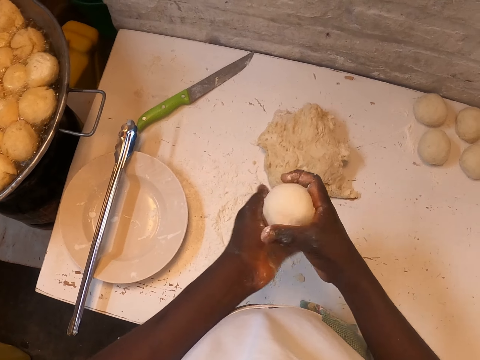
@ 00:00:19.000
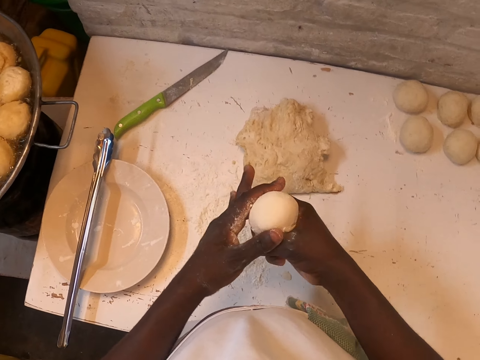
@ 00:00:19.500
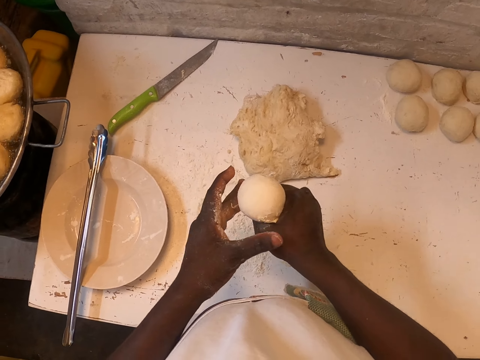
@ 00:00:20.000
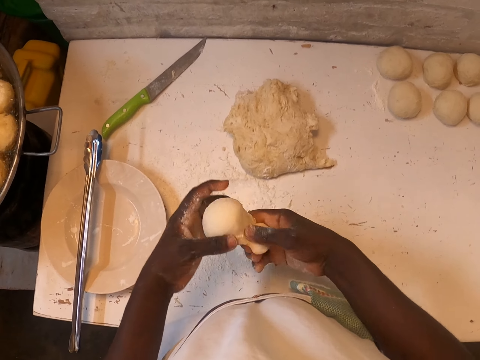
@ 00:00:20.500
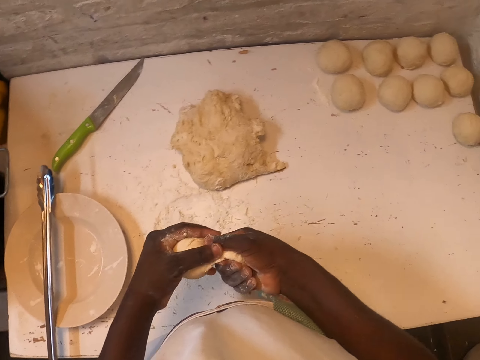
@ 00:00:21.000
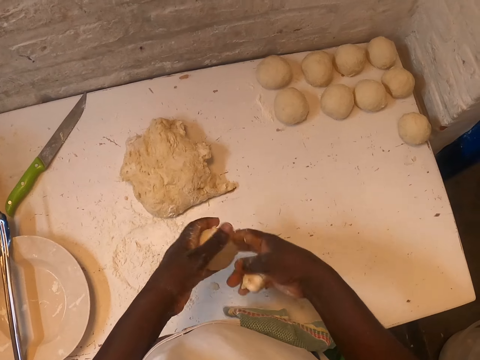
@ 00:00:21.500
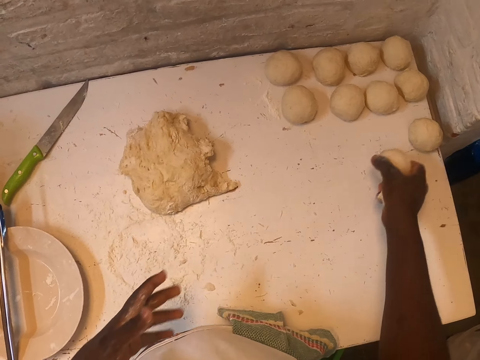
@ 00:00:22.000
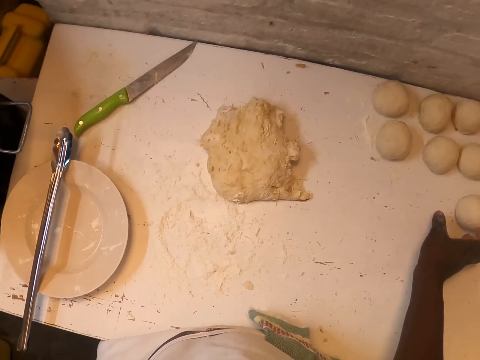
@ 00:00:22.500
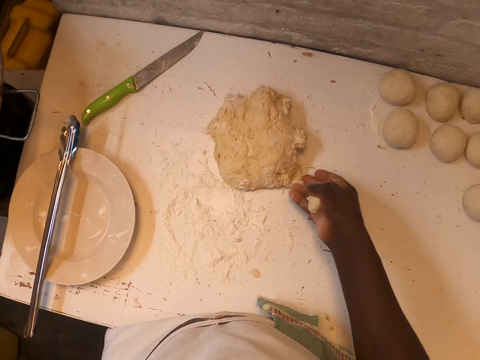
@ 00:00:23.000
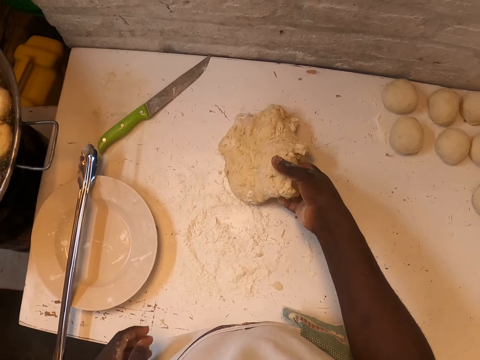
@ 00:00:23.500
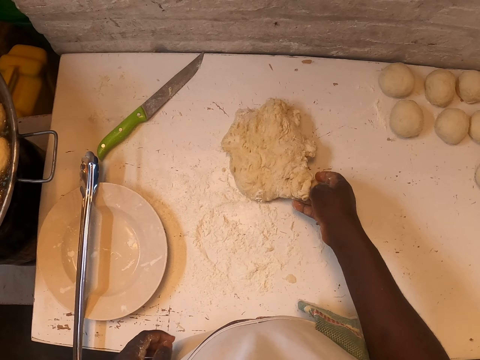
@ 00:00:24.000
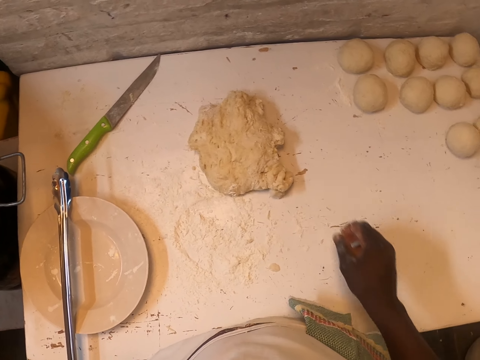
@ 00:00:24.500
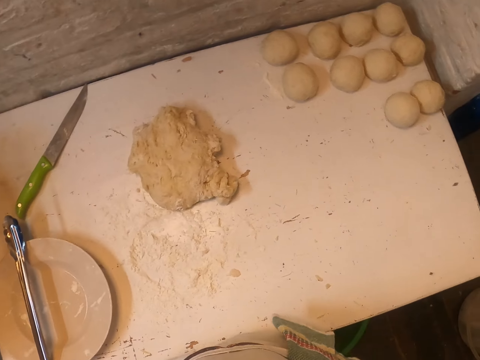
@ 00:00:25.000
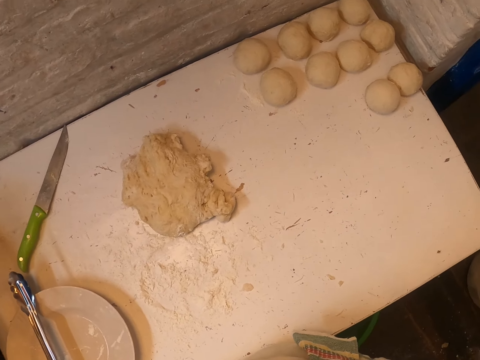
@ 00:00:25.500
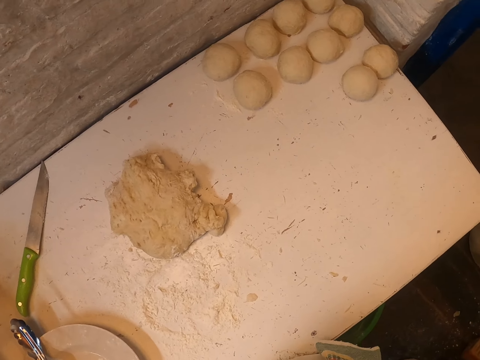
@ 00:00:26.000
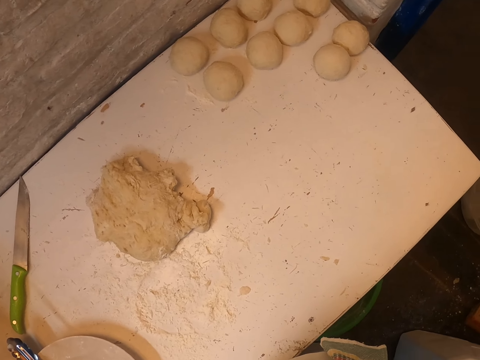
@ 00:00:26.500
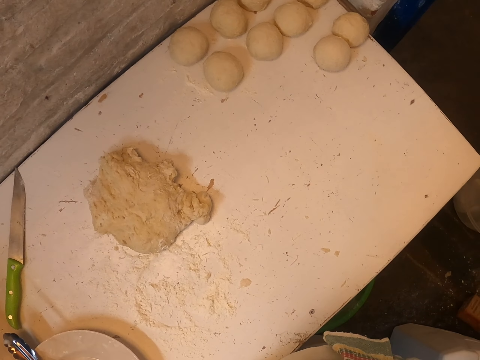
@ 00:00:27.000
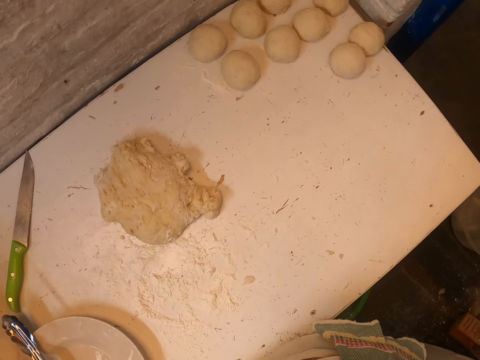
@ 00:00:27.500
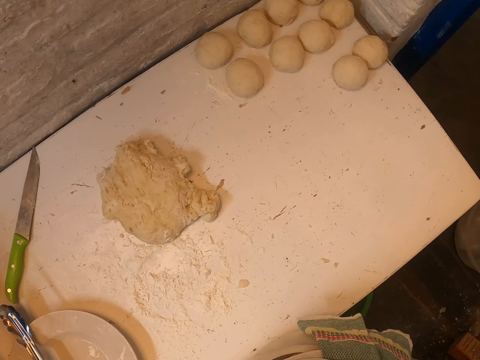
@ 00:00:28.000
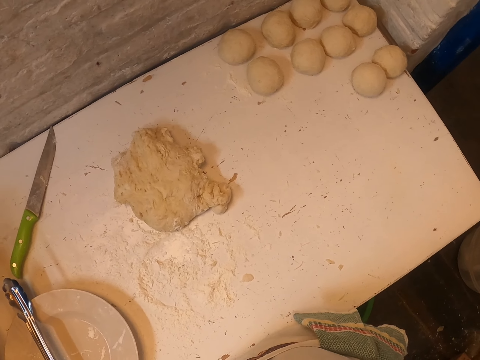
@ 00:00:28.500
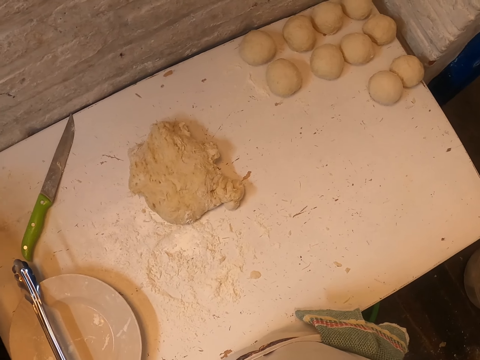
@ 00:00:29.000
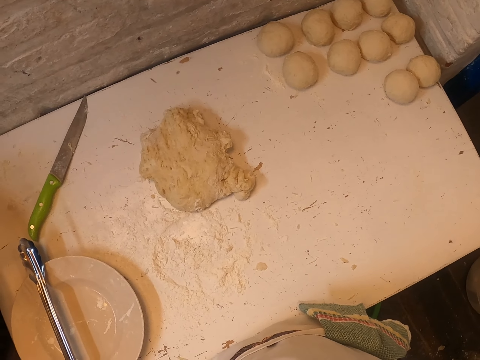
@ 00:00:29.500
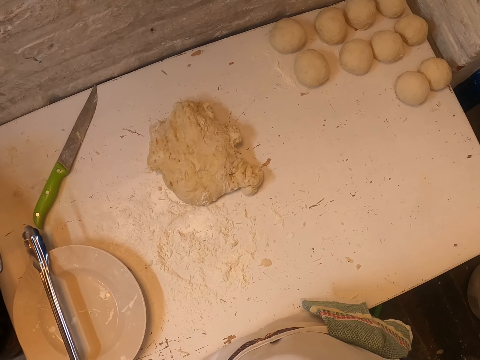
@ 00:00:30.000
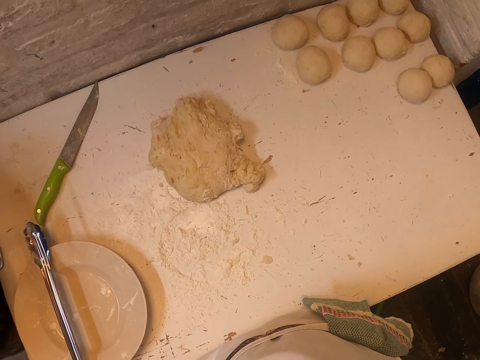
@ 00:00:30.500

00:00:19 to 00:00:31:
The camera wearer squeezes the dough. They cut the dough. They put the dough on the table. They attach the doughs. They touch the dough. They withdraw the hand from the dough. They stare in the room.

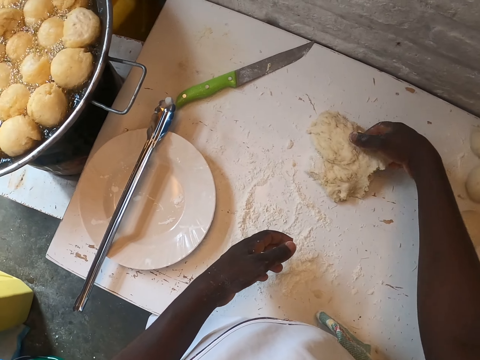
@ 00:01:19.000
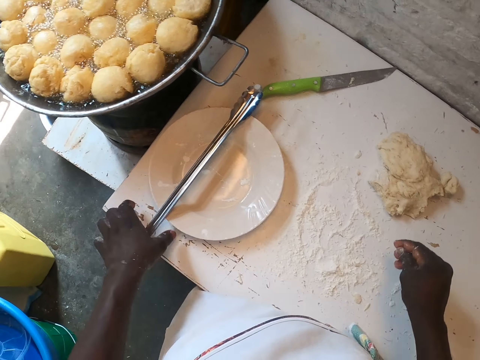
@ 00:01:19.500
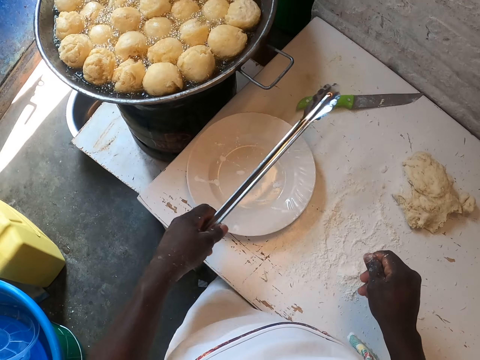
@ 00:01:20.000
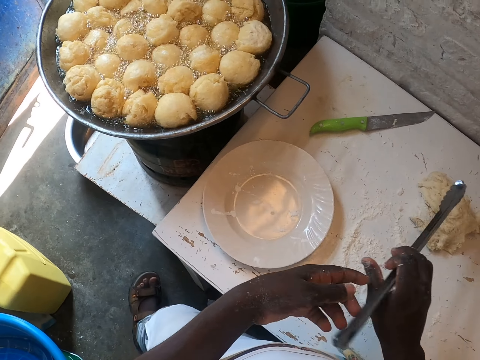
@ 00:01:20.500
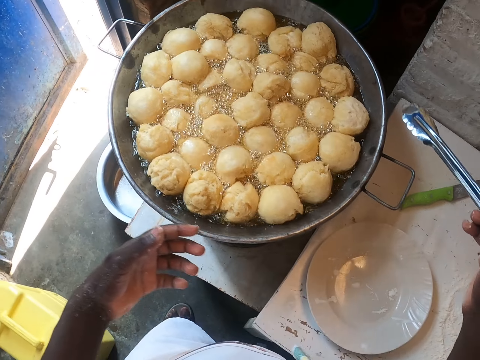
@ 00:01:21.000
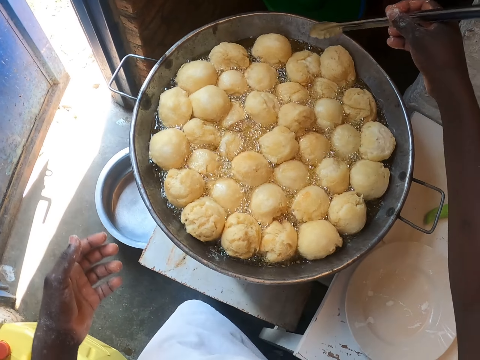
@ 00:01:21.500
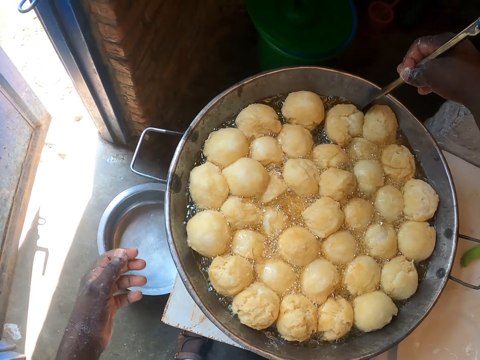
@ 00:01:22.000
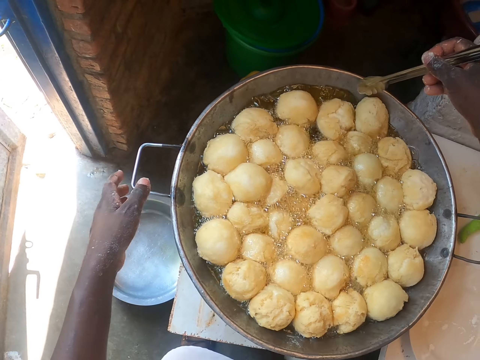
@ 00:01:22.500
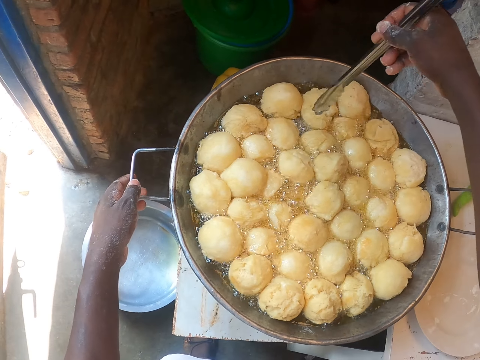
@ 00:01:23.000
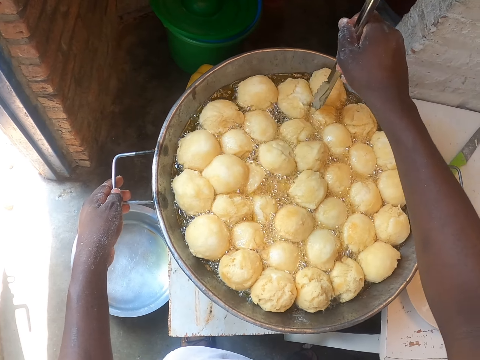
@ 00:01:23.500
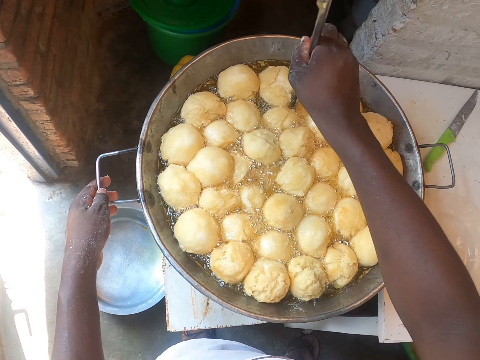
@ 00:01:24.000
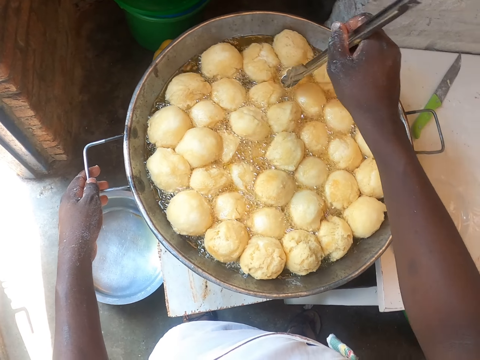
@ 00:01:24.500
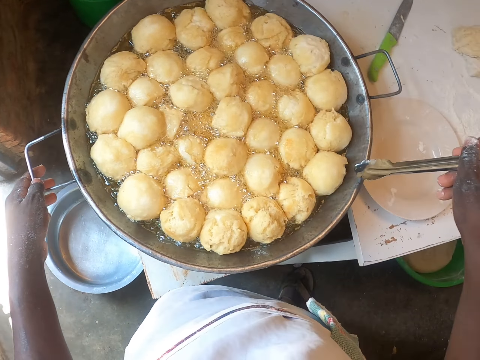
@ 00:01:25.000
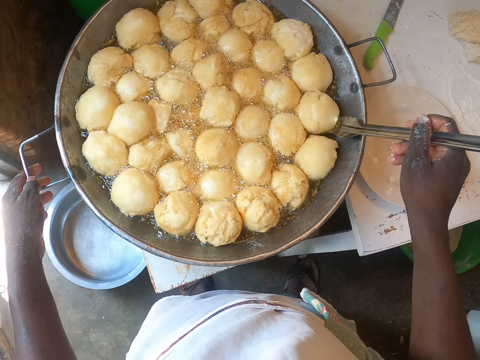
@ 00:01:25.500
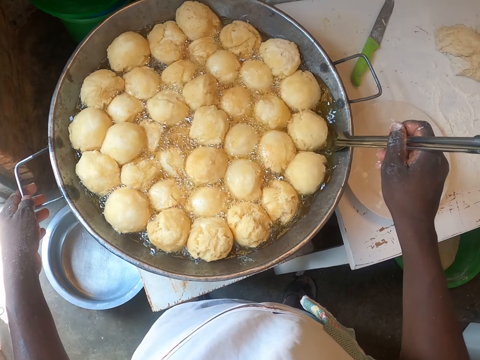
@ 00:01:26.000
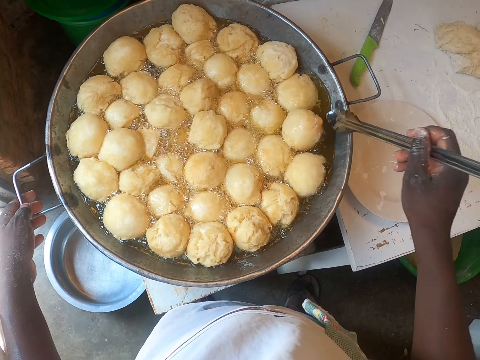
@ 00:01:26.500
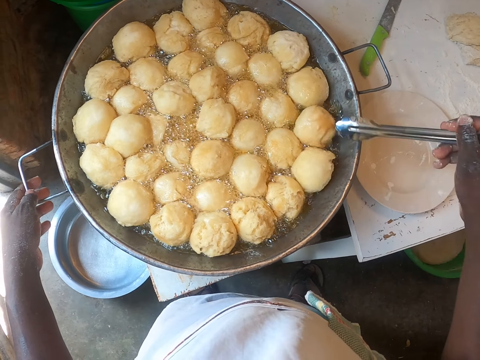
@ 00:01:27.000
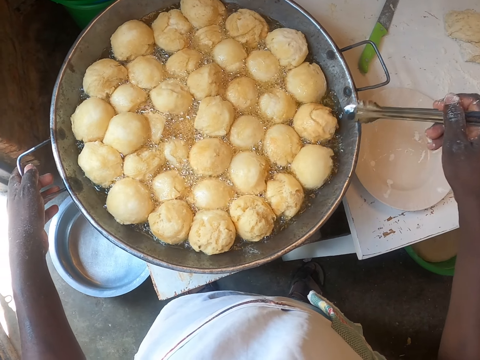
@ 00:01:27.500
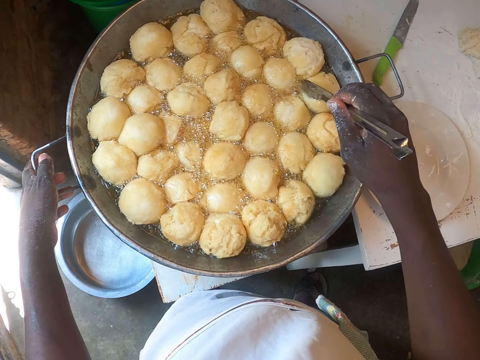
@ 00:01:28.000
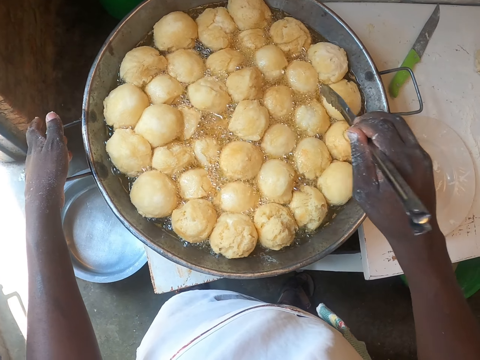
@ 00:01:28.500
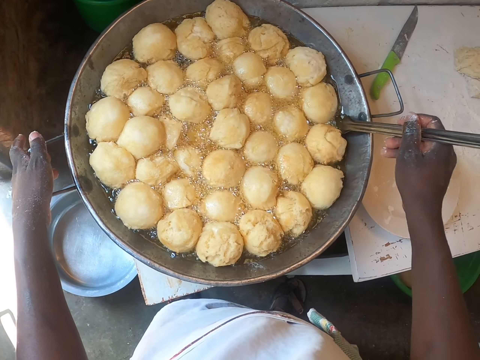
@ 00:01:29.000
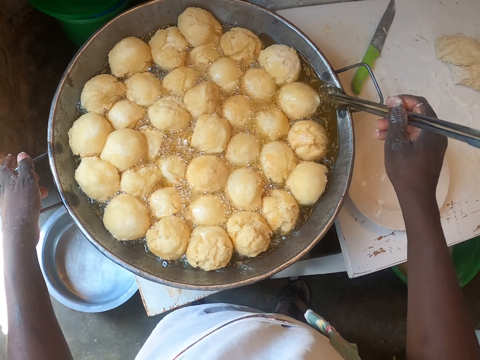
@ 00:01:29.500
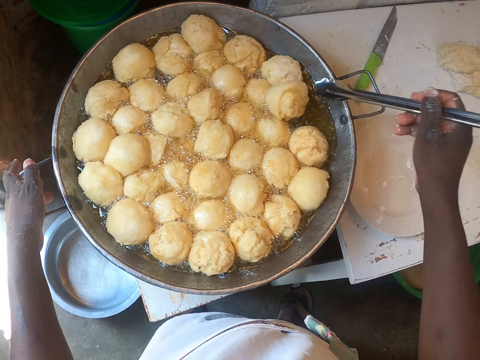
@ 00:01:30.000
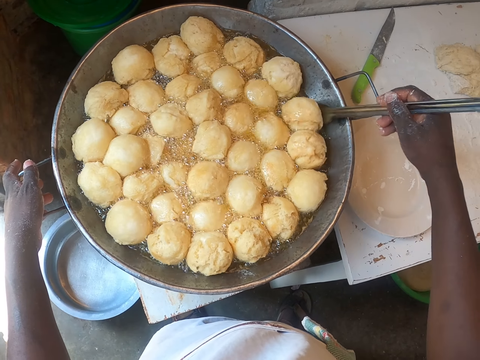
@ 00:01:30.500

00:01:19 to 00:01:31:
The camera wearer touches the dough. They put the doughs on the table. They withdraw the hand from the dough. They take a tong or spatula from the plate. They transfer the spatula to the right hand. They cook the doughs in the pan. They turn the beignet. They hold the frying pan by the left hand. They turn the beignet.

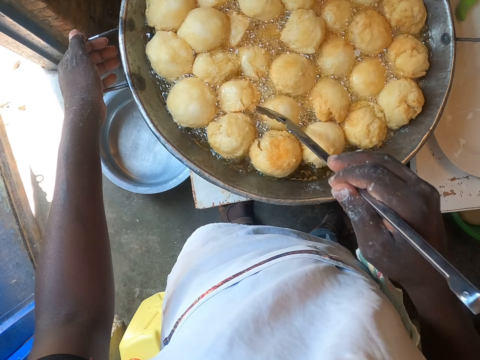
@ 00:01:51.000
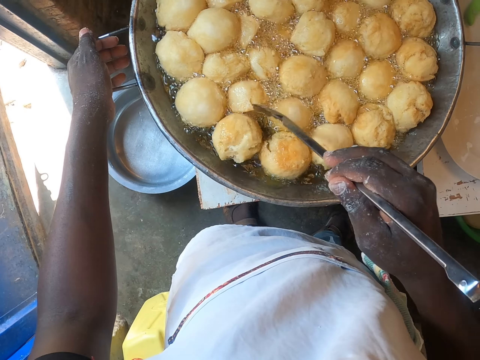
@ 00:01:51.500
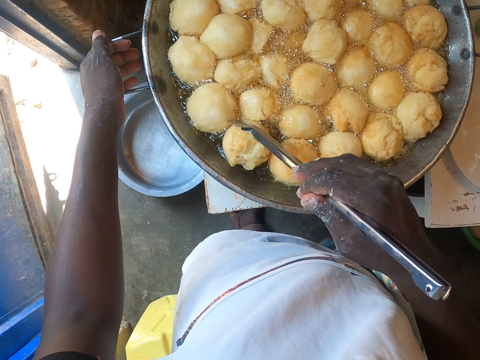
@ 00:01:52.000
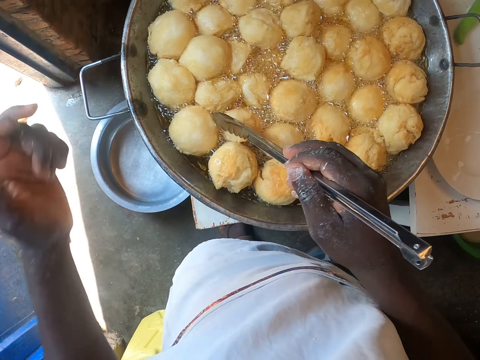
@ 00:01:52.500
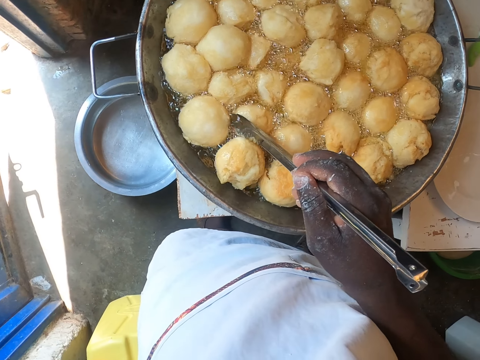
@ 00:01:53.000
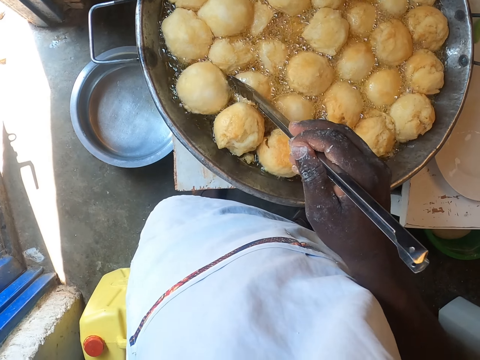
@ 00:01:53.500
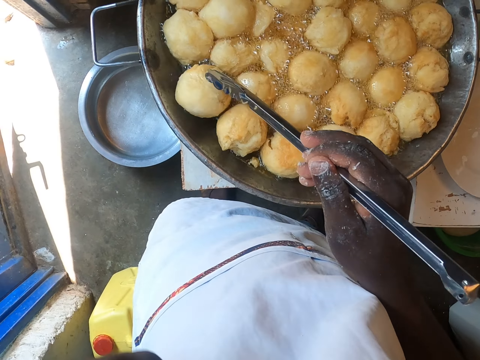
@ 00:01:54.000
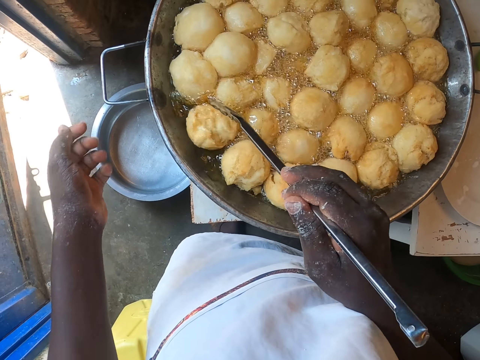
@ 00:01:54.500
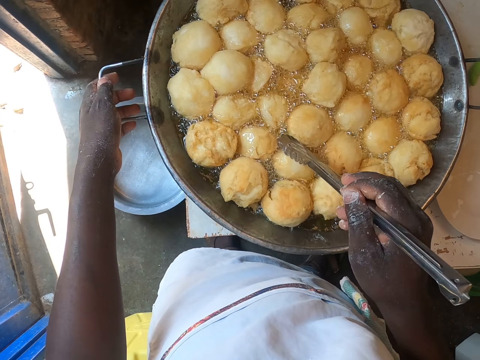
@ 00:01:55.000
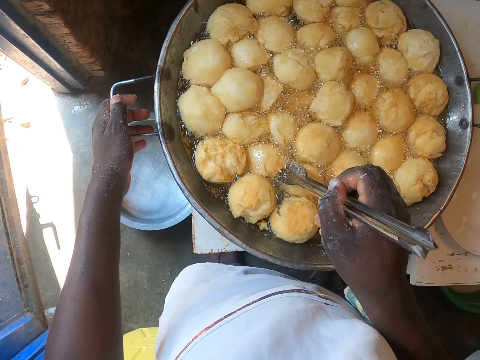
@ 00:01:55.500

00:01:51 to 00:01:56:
The camera wearer withdraws the hand from the frying pan. They raise up a hand. They touch the face. They hold the frying pan by the left hand.
